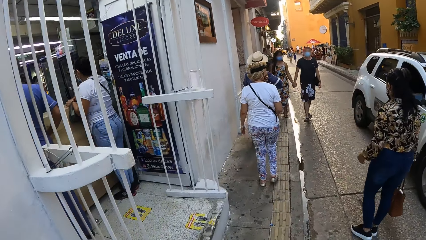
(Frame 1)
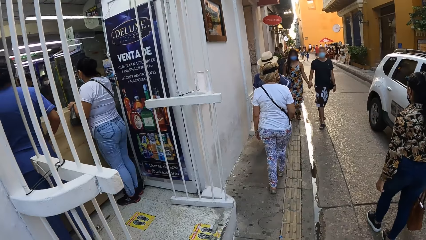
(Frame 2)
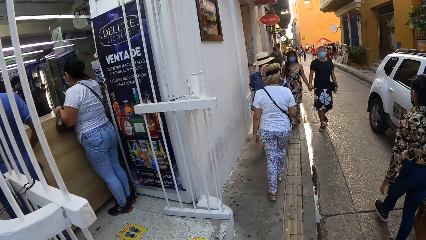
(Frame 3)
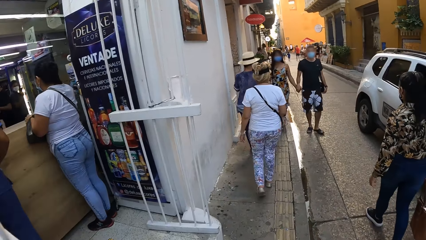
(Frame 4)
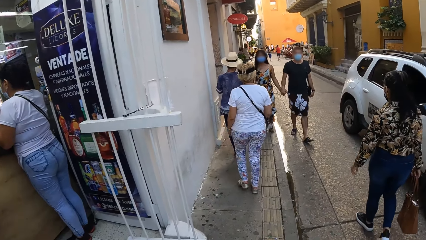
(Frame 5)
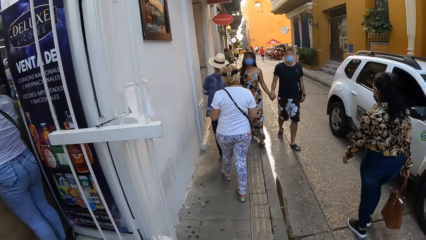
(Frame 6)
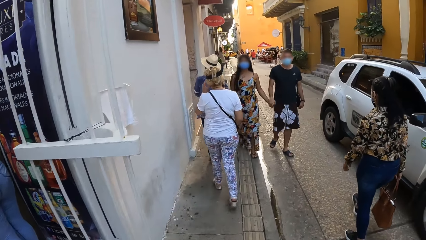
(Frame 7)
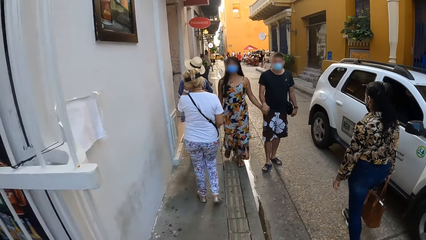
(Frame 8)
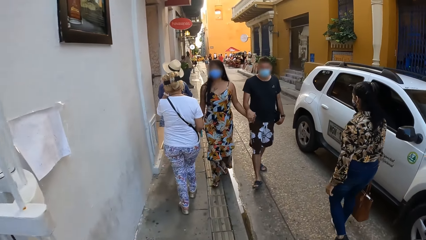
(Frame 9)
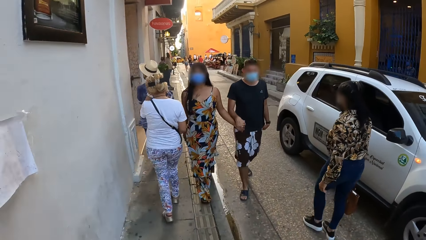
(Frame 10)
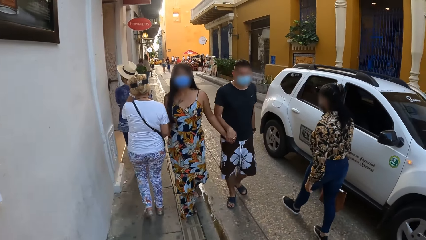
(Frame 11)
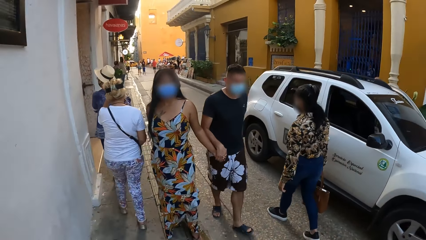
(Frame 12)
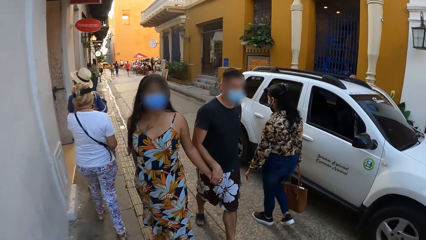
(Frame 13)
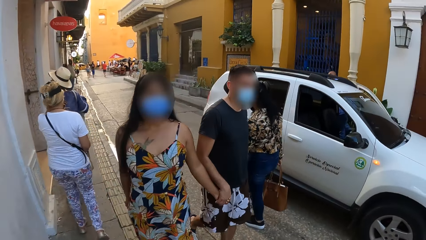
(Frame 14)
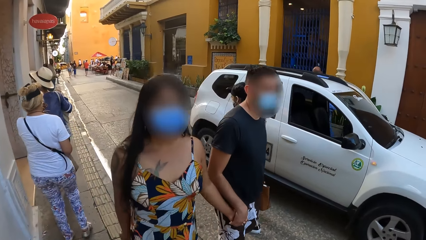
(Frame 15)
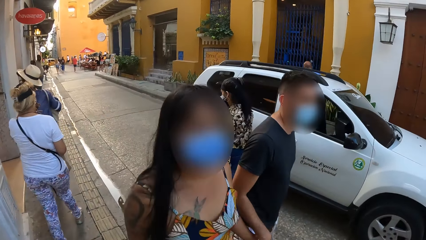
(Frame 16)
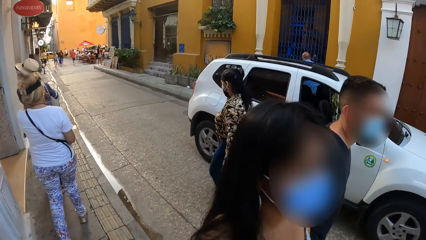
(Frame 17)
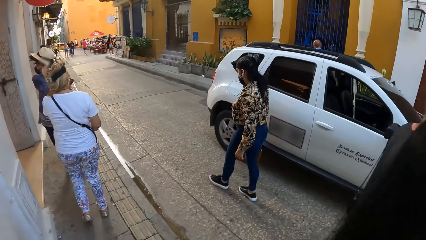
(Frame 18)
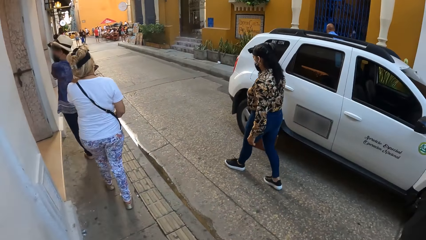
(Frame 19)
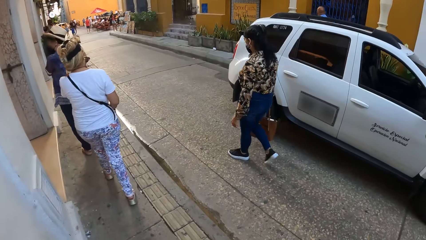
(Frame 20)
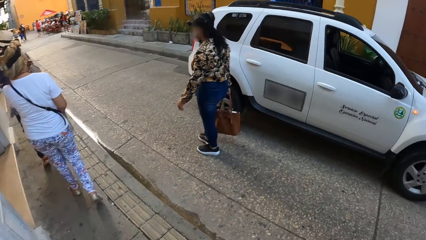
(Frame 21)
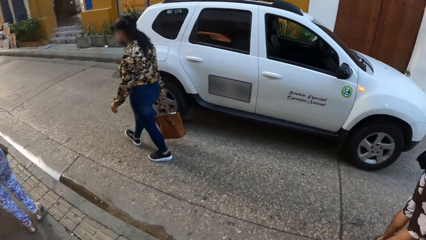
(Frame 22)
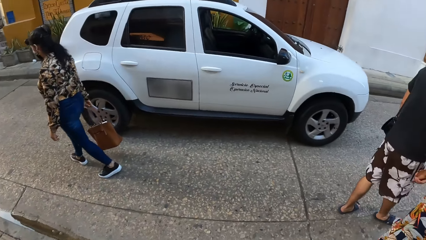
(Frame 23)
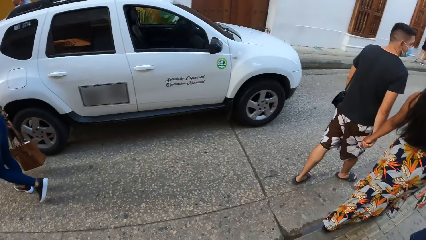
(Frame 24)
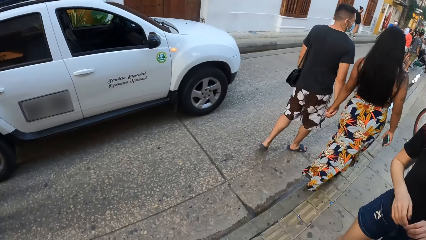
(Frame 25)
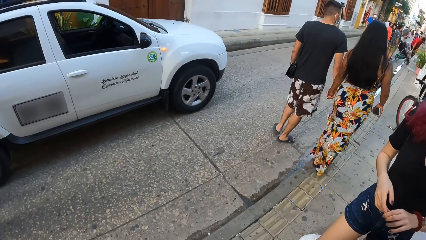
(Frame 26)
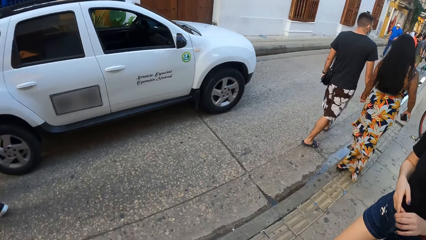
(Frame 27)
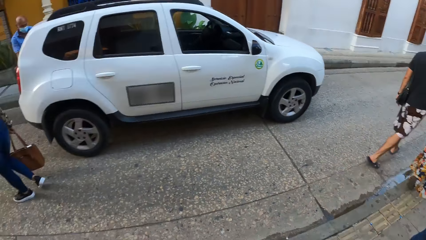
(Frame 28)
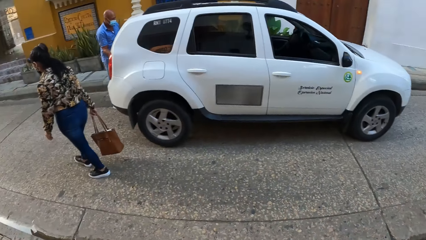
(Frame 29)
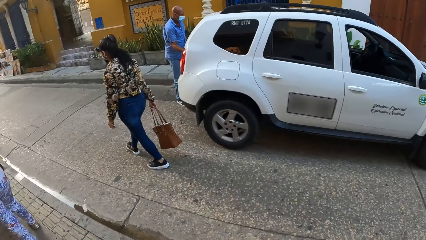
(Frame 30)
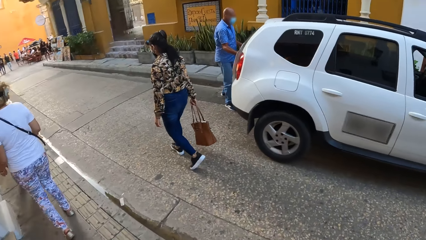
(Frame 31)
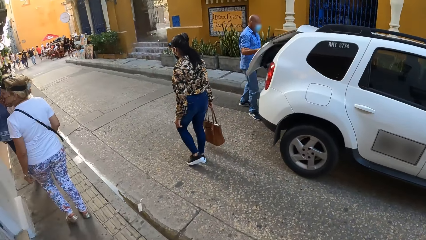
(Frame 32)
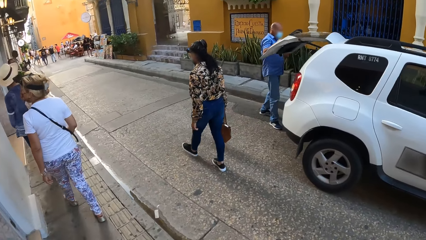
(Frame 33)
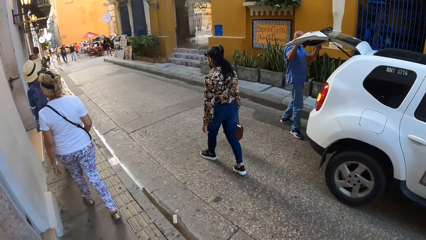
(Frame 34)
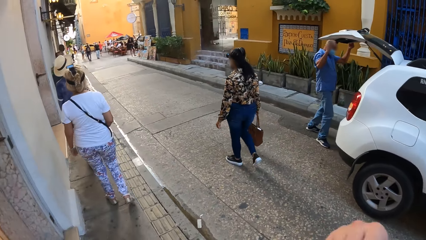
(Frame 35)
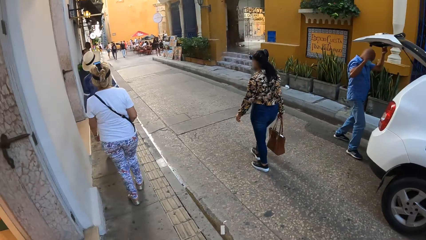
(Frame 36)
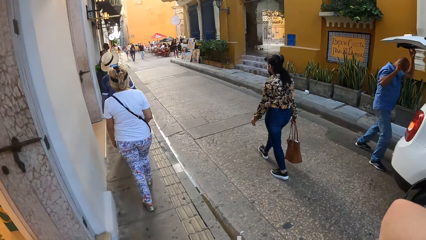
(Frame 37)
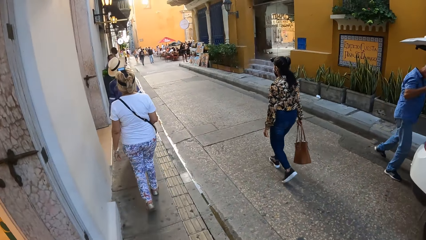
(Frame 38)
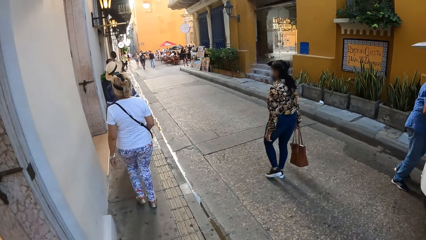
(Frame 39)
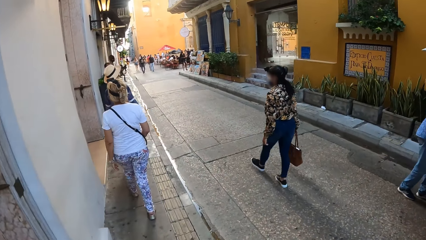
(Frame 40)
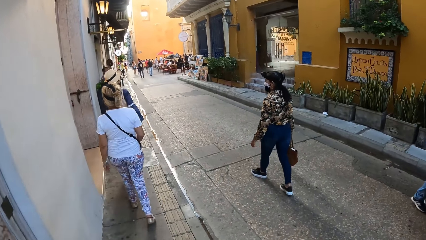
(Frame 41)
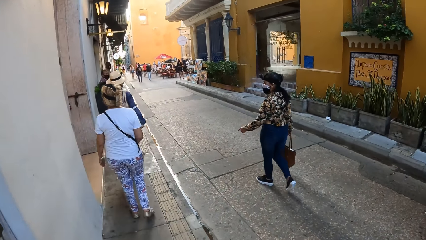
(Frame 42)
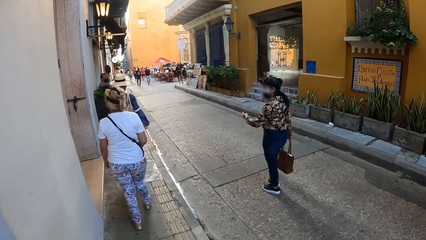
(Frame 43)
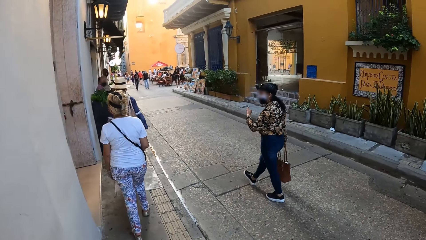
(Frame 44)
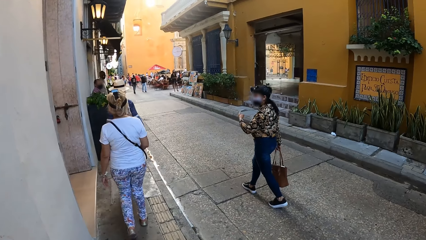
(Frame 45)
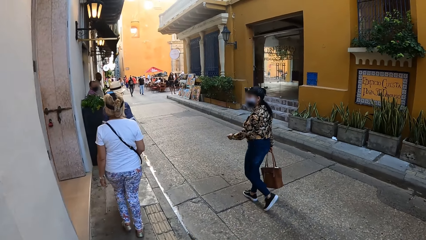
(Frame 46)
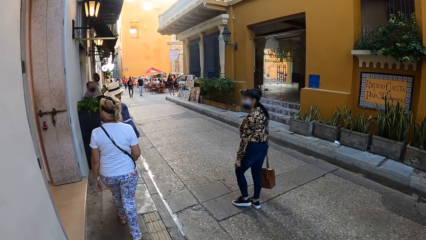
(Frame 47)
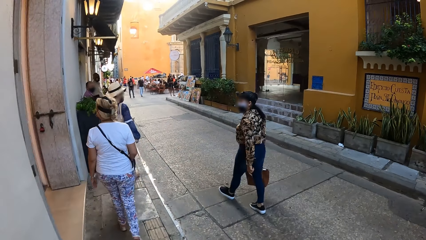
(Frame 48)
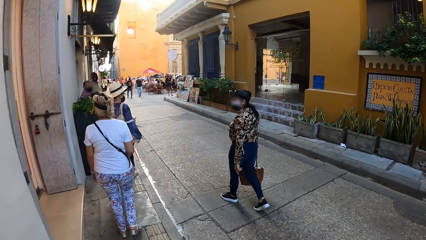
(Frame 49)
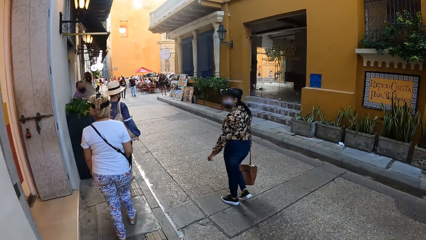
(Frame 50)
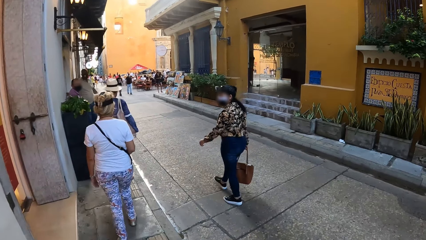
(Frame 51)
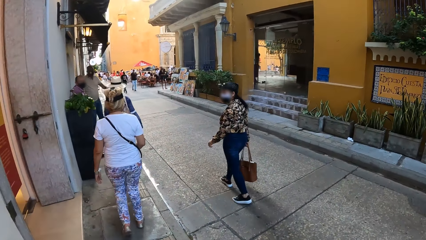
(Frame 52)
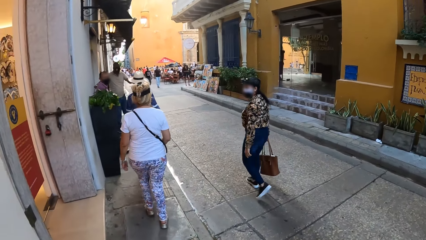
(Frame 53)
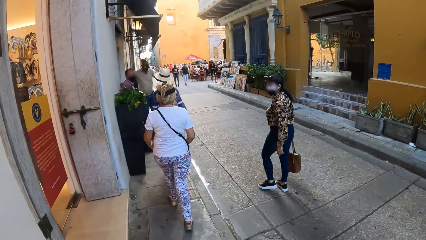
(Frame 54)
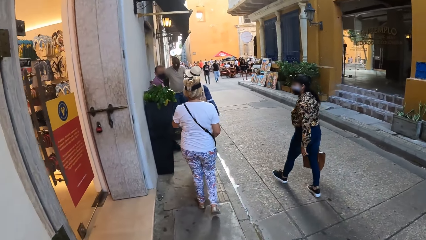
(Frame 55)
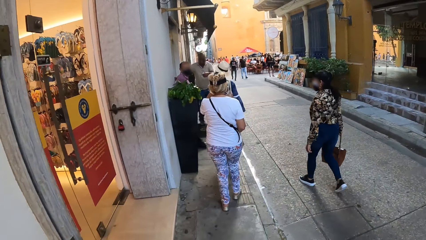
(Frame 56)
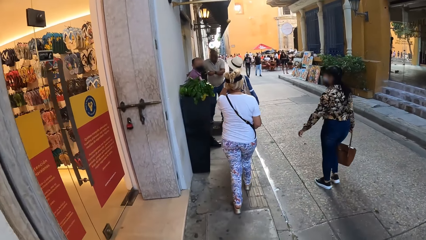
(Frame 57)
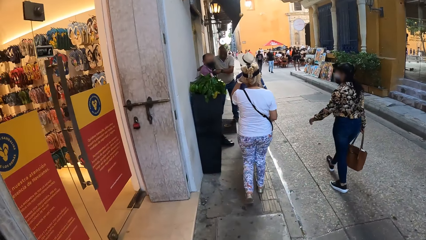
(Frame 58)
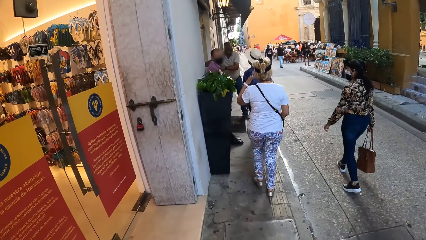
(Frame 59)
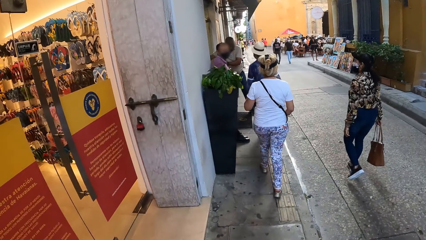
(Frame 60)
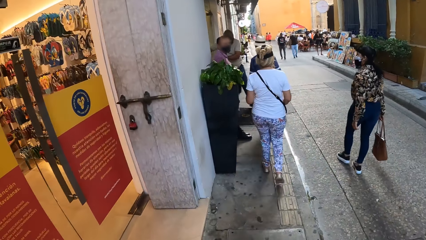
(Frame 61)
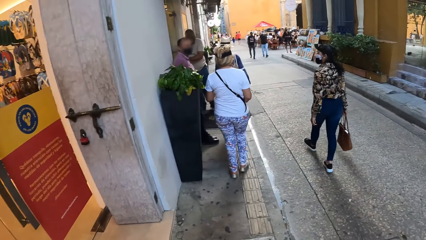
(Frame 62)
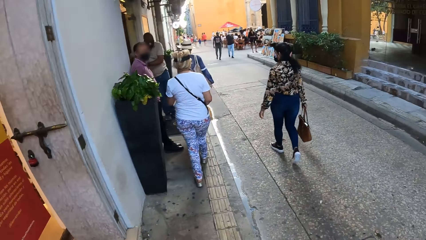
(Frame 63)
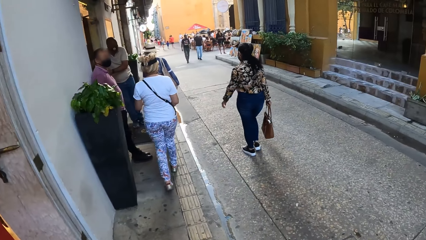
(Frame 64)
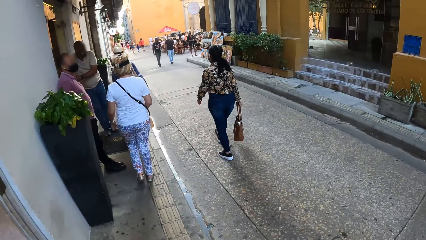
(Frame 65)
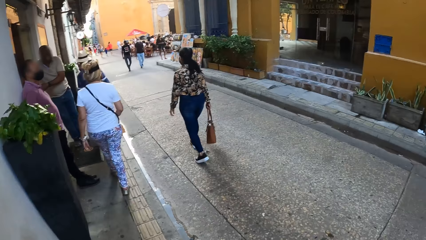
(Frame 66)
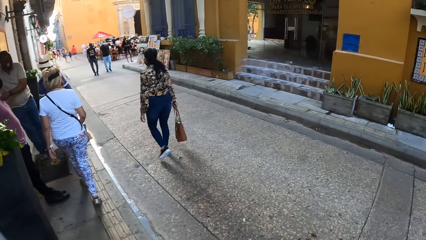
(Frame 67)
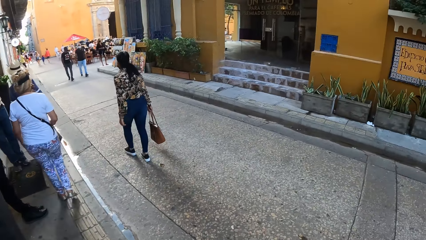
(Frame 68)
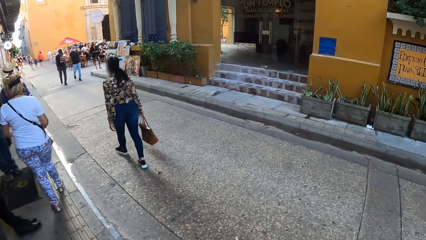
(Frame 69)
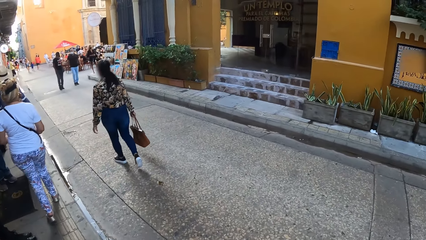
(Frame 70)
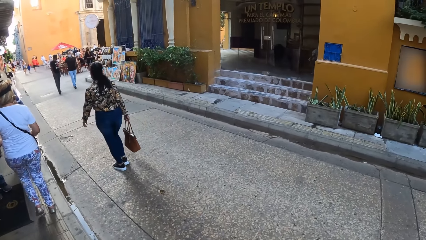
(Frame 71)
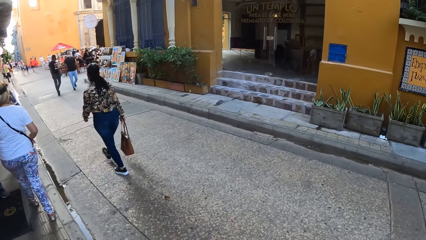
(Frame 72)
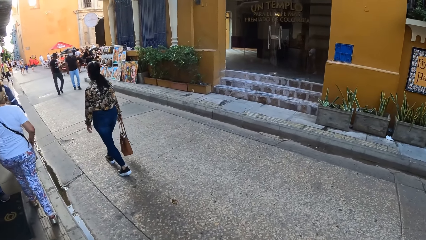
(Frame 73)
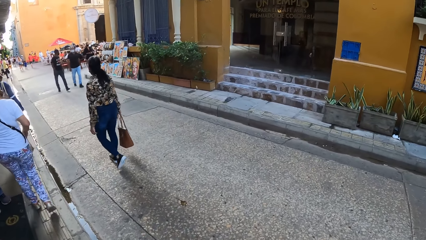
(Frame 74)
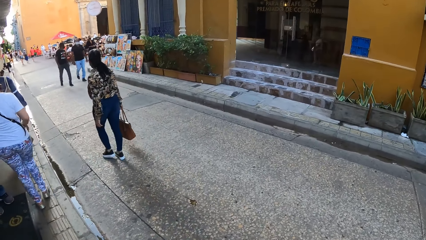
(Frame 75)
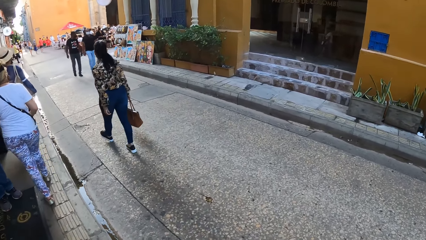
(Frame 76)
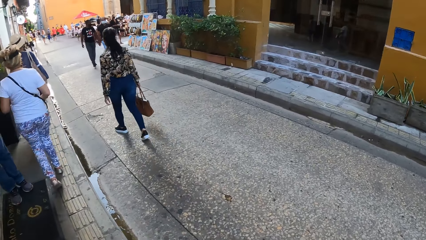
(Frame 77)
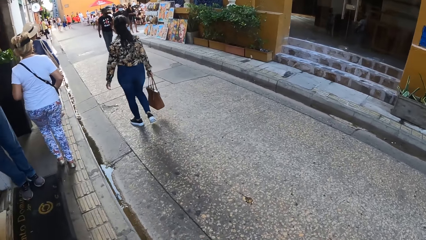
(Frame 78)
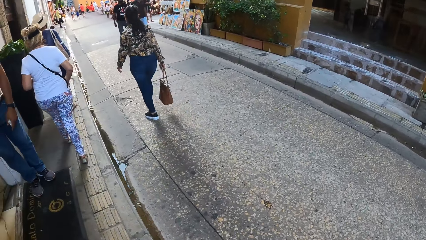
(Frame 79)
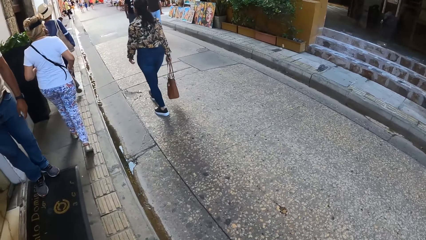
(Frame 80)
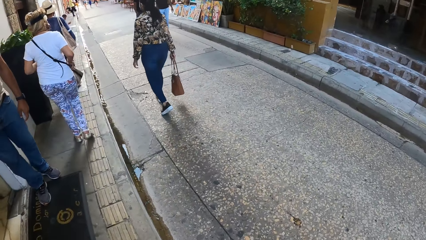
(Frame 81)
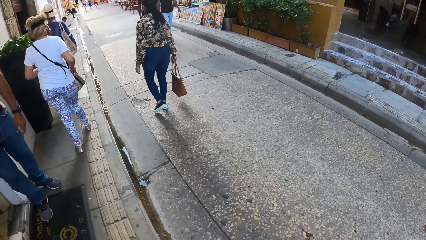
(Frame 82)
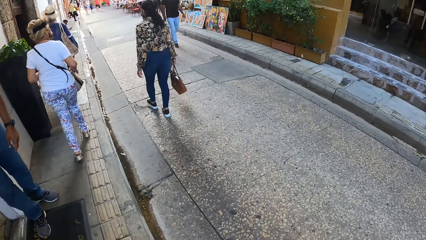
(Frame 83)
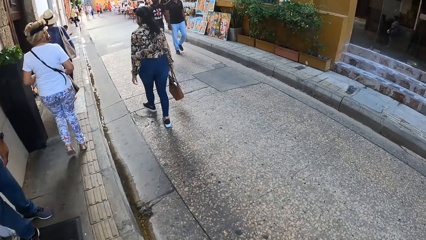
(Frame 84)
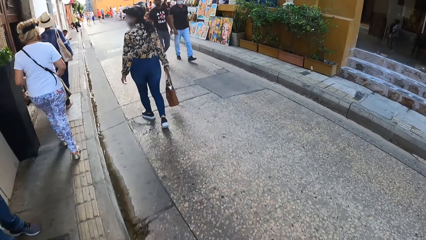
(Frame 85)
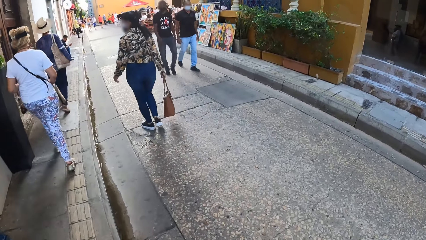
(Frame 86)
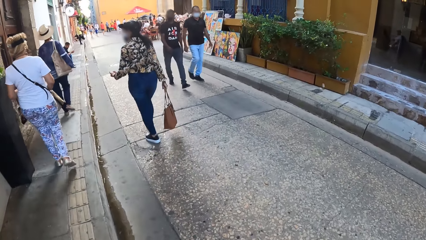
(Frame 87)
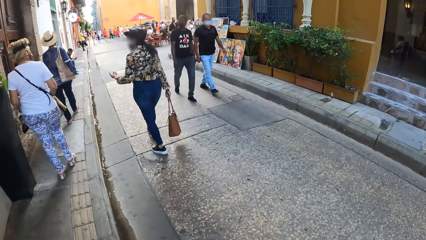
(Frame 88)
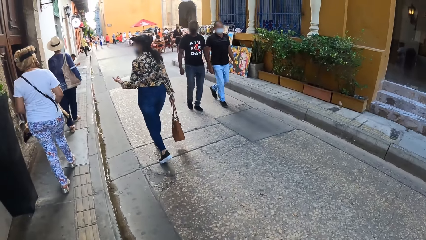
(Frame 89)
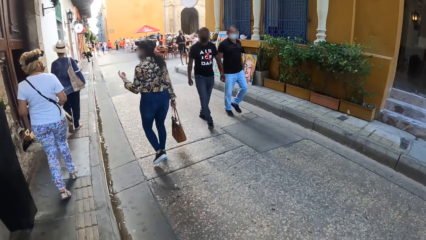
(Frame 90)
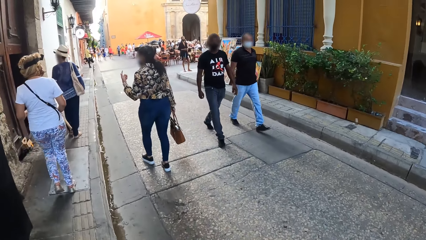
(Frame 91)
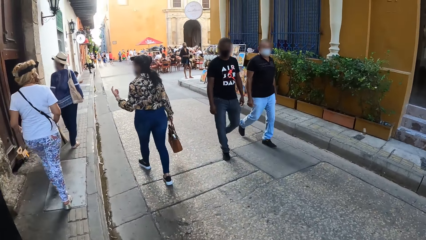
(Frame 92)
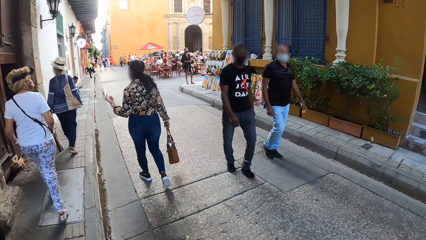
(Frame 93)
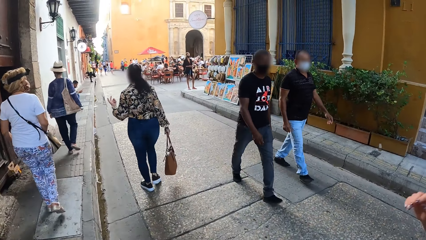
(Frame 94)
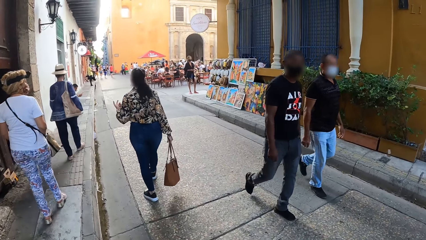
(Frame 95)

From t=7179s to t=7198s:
The camera wearer walks past a man and a woman. They lift a hand. They walk on the pavement. They walk past another man.
